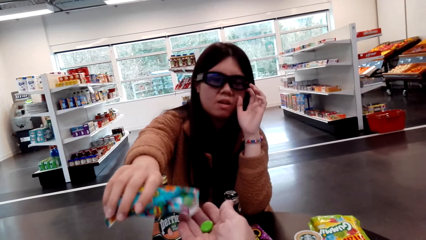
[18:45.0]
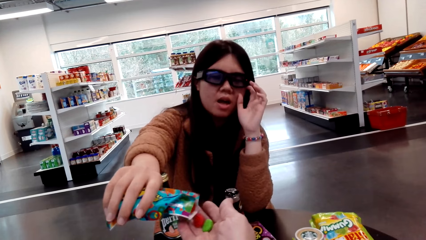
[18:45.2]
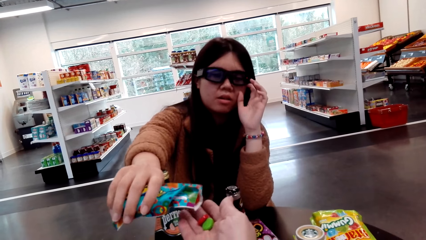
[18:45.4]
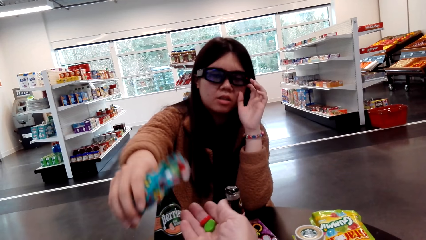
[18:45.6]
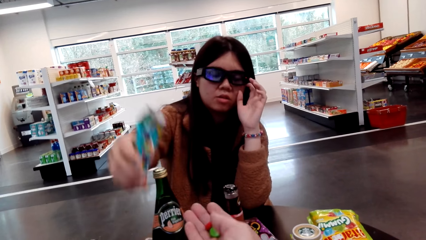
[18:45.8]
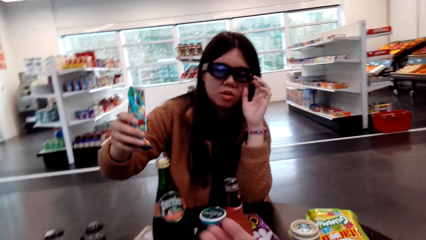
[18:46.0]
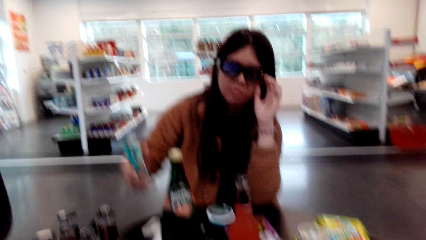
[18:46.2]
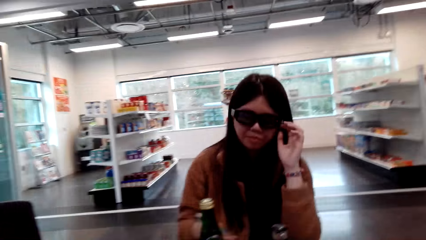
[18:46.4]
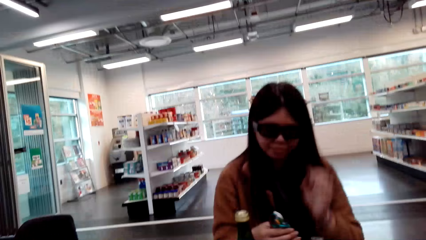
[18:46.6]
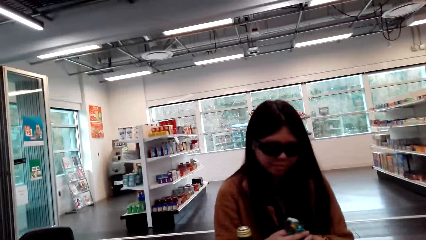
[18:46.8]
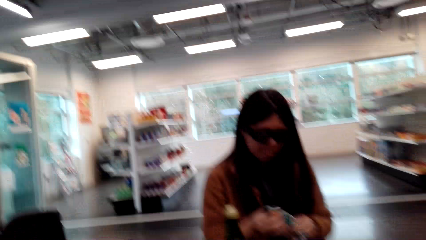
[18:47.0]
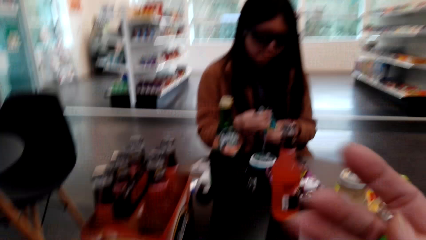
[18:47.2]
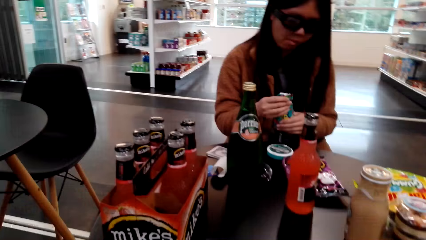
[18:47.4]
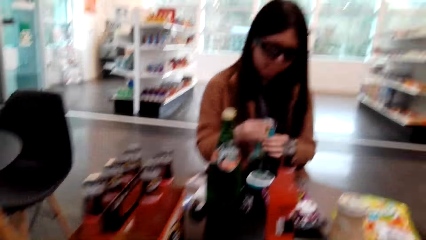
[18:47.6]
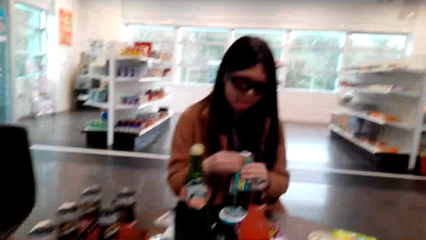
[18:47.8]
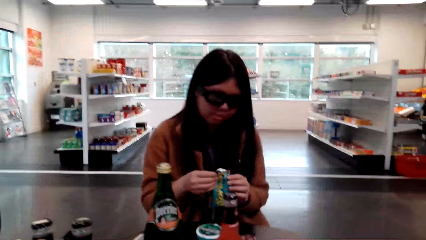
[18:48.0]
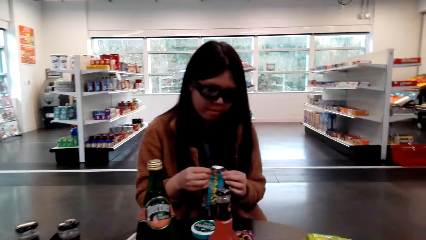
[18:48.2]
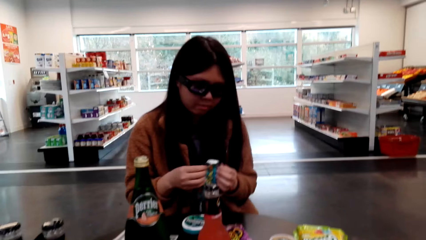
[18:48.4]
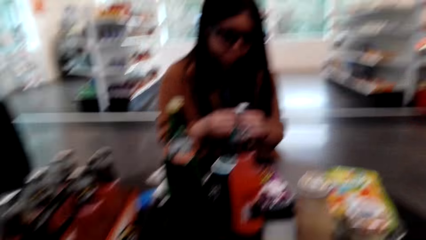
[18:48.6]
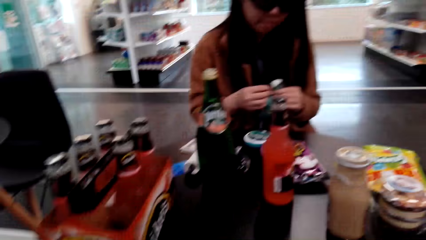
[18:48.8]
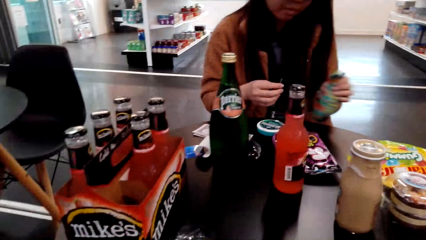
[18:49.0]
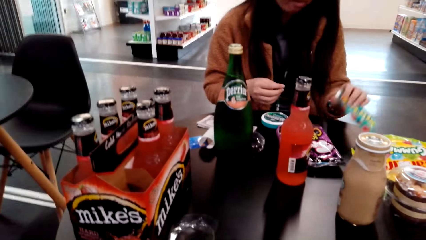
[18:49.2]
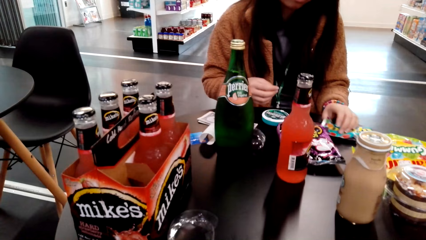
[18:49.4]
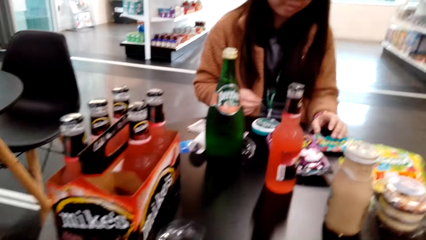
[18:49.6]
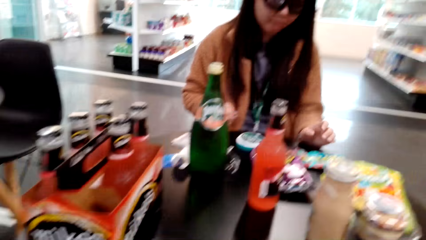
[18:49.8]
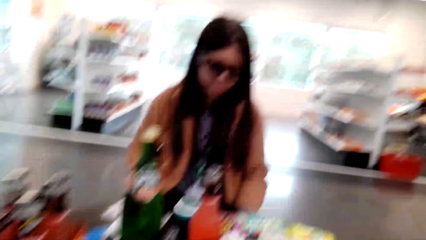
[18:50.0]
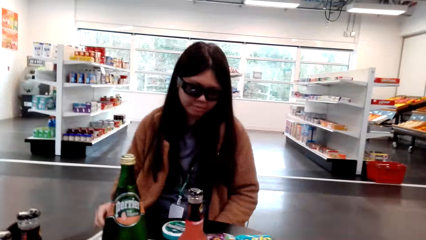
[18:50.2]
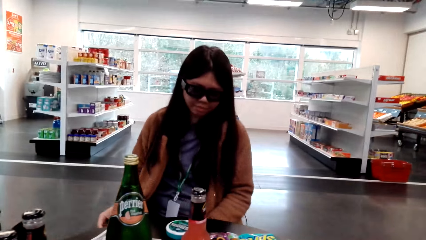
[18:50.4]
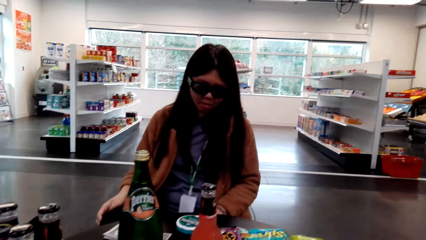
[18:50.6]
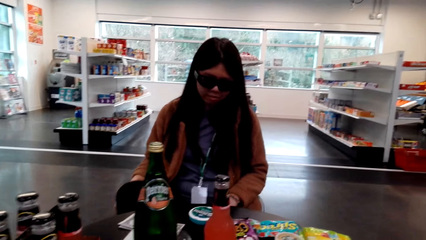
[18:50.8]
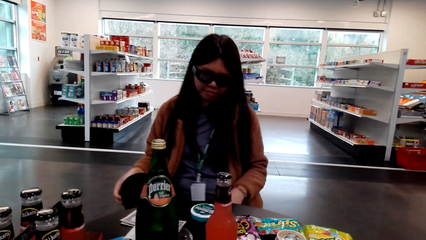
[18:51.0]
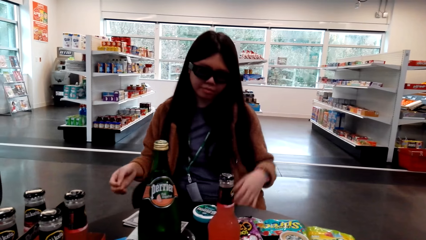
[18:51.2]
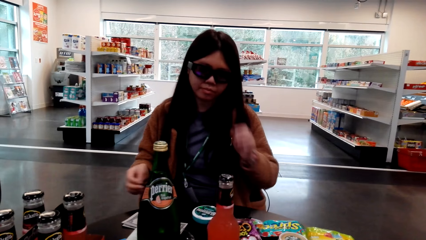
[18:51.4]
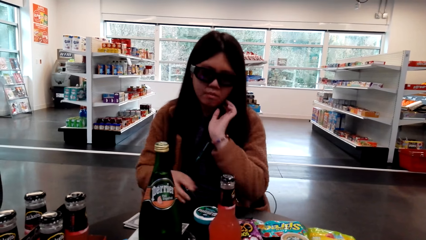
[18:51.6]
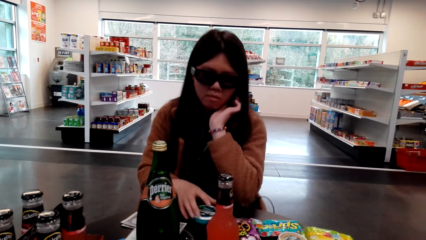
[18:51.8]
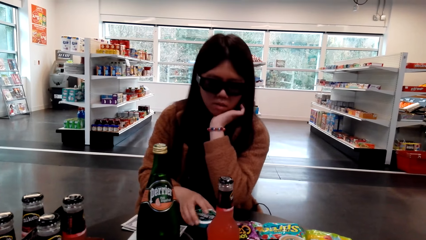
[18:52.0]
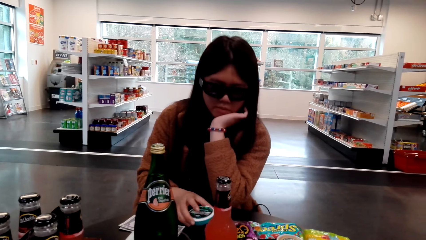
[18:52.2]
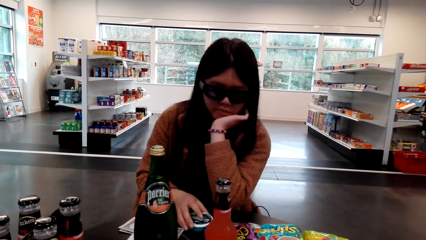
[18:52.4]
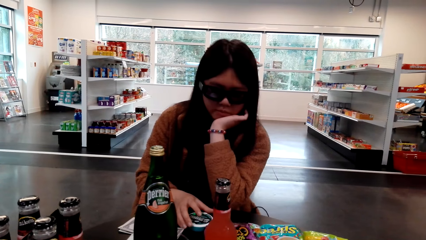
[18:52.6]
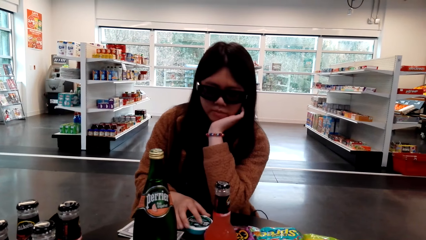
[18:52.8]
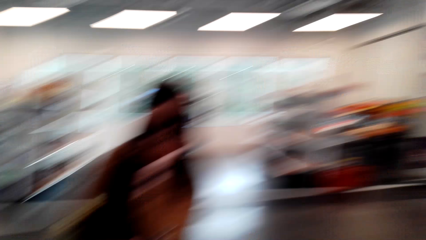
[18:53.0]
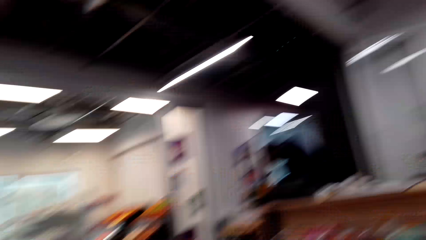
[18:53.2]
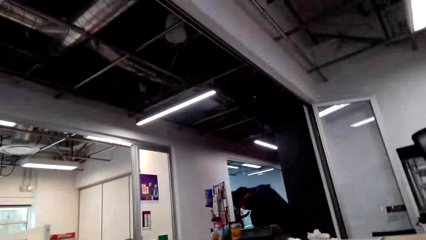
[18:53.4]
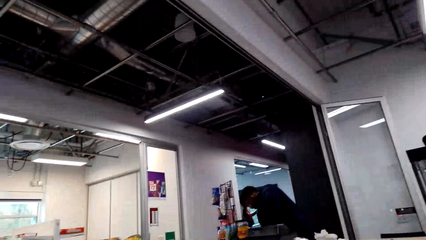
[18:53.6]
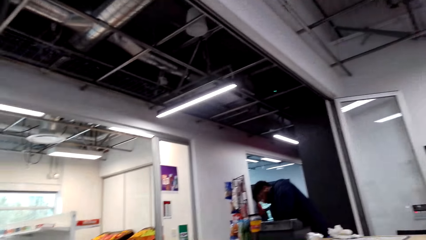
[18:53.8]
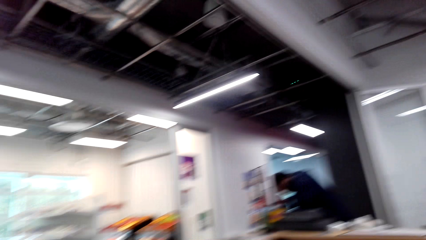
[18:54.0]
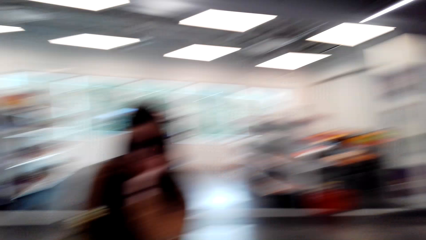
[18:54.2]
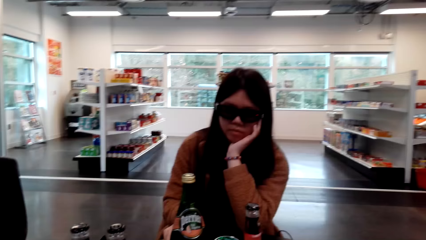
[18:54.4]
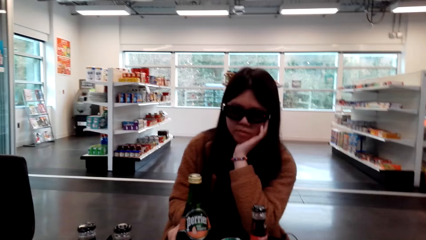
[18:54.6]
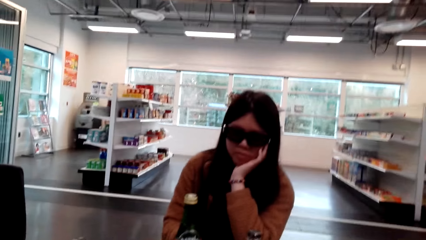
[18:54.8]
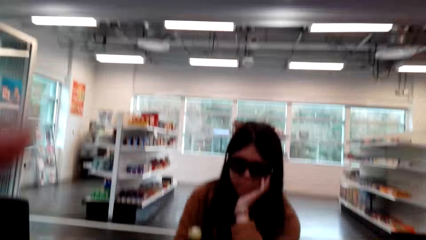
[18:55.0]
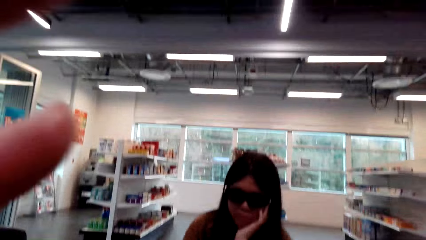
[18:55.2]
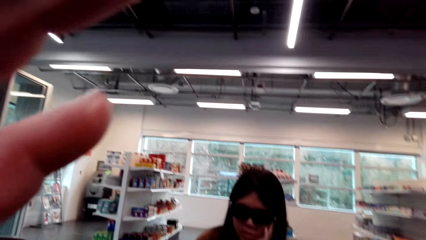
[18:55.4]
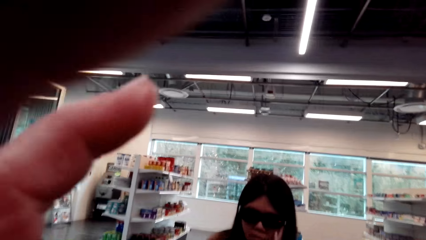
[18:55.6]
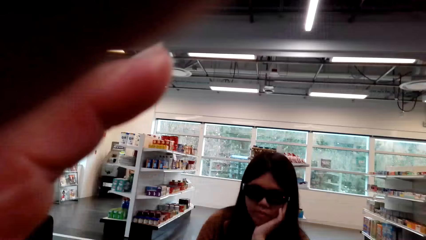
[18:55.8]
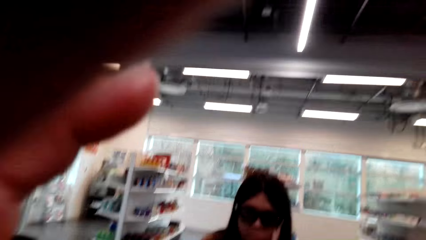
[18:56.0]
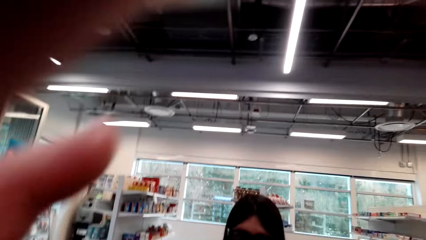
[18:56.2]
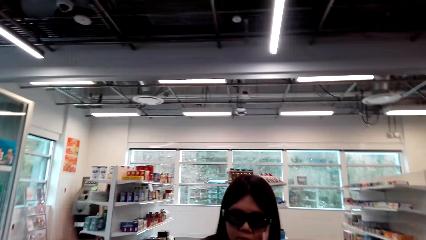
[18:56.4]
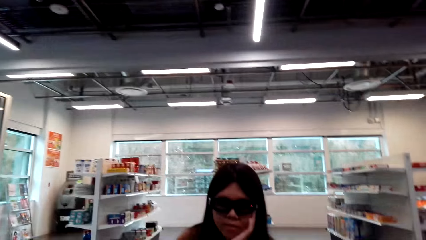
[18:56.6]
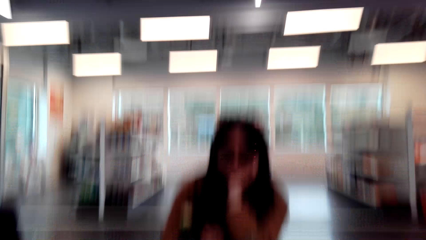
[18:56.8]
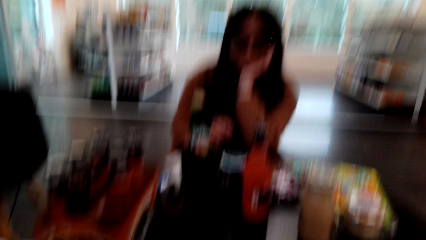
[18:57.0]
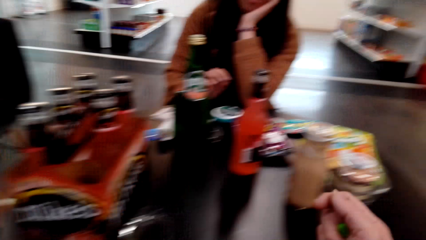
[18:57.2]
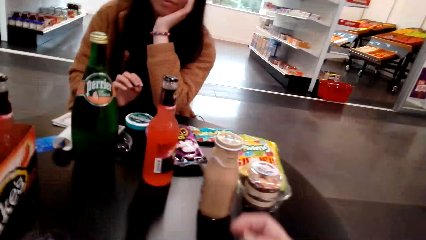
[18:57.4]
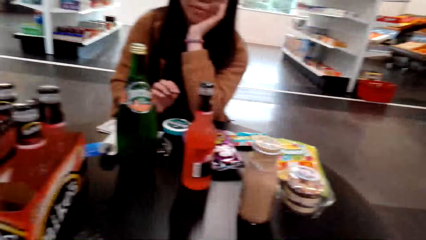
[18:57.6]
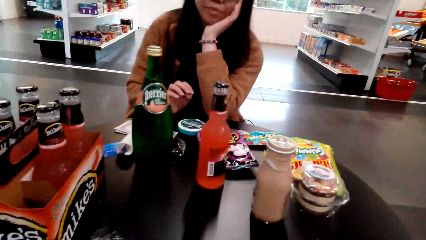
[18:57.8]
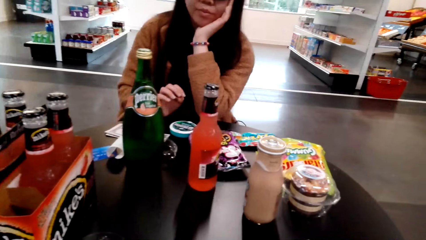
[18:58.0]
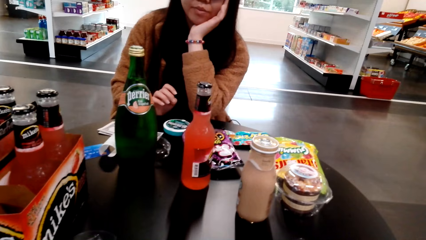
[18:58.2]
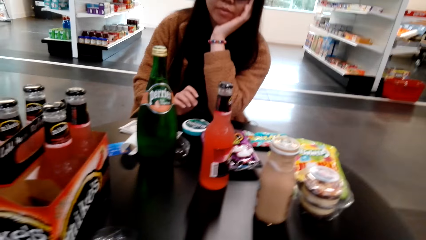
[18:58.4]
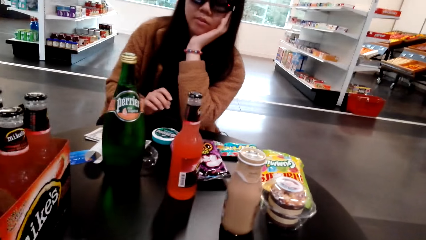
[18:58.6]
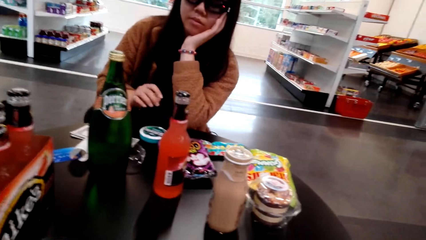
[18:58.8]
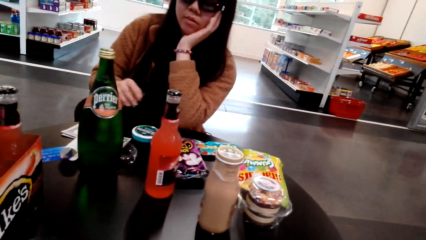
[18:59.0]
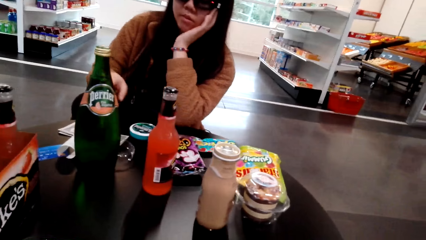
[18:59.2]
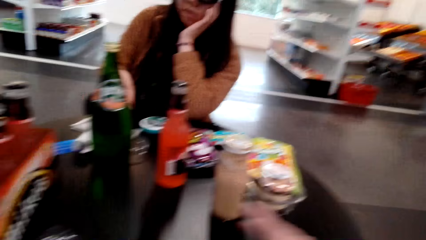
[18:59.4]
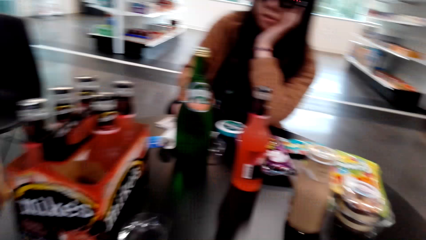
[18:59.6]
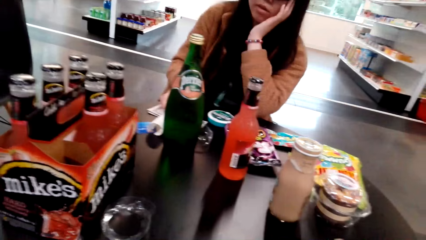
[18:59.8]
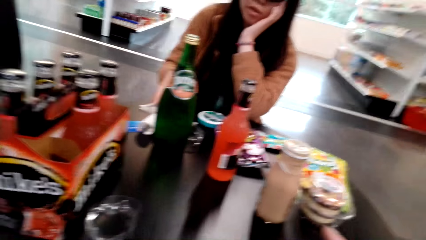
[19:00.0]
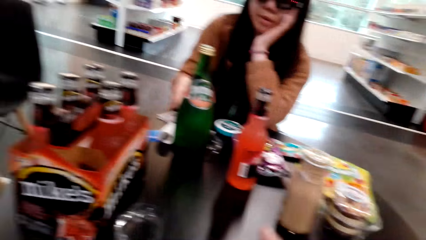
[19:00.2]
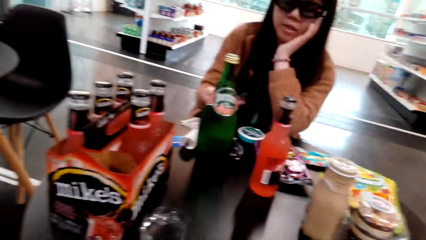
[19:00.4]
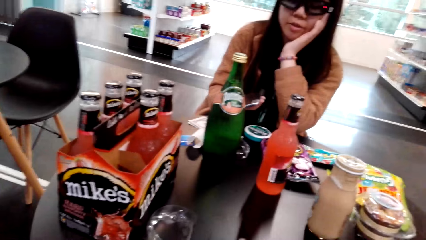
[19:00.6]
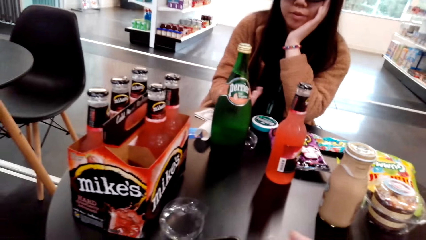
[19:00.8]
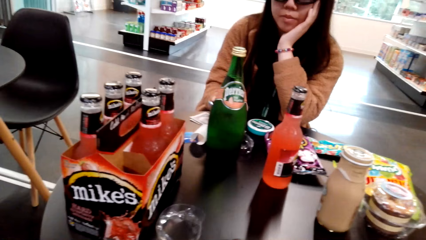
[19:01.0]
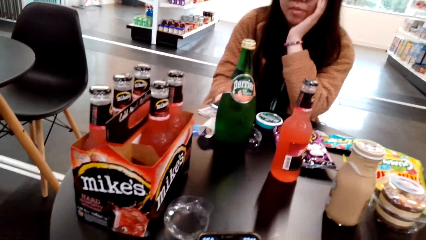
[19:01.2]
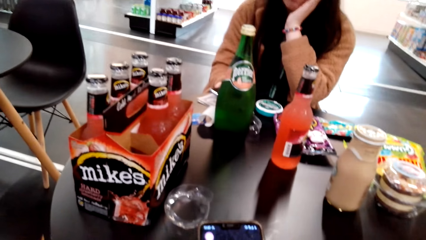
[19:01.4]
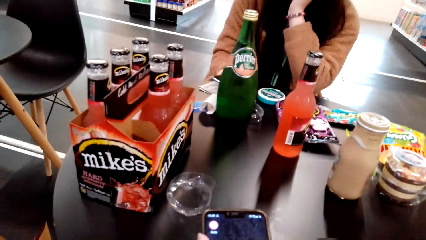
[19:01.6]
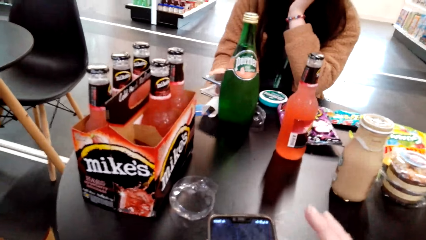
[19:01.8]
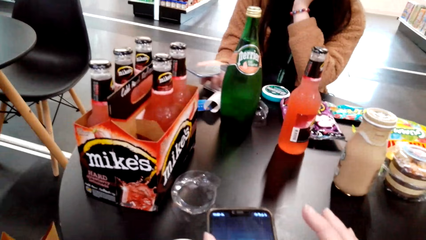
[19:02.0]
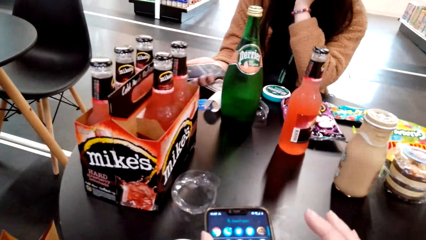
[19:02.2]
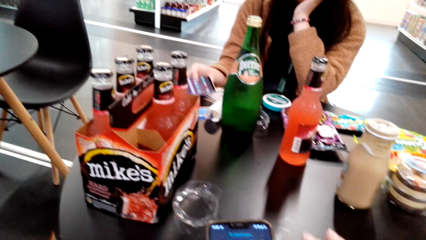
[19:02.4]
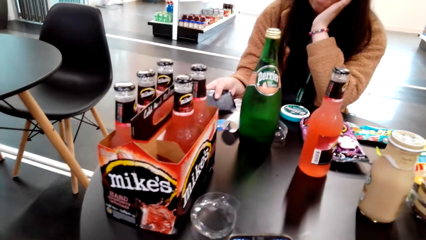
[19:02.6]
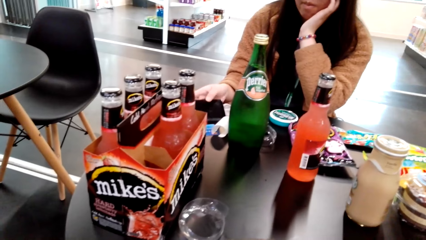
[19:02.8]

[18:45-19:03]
The camera wearer talks with a lady. The lady holds the candy package. The lady places the gummies on the table. The lady touches something. The camera wearer looks around the supermarket. She raises her hand. She adjusts the camera. She looks around. She talks with the lady. The lady speaks to the camera wearer.
